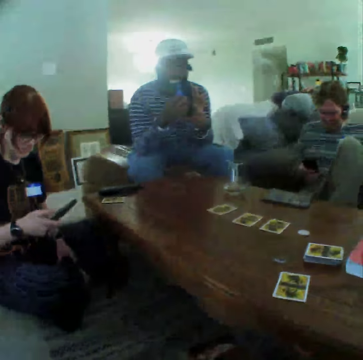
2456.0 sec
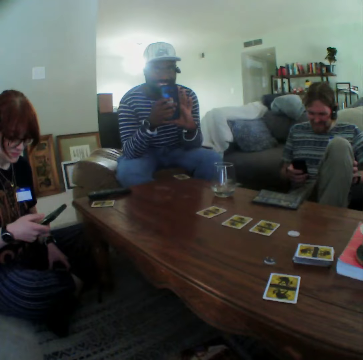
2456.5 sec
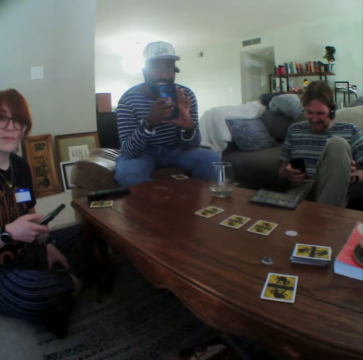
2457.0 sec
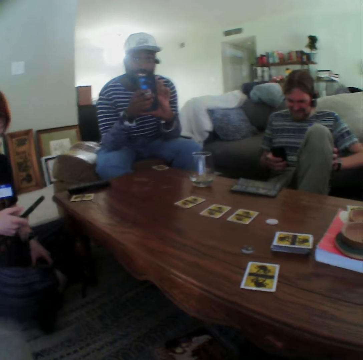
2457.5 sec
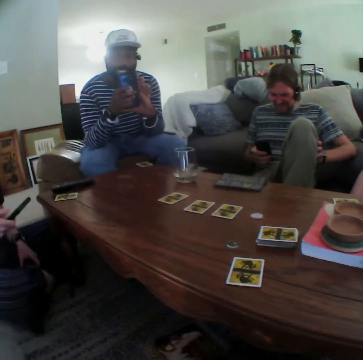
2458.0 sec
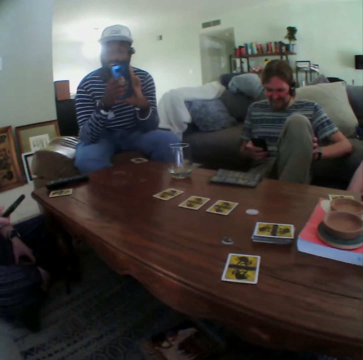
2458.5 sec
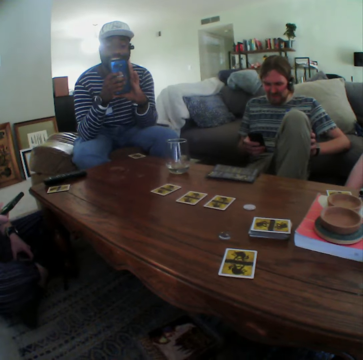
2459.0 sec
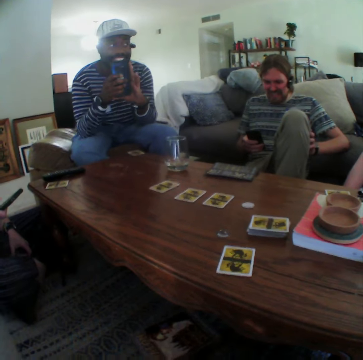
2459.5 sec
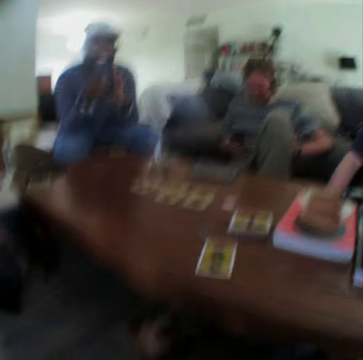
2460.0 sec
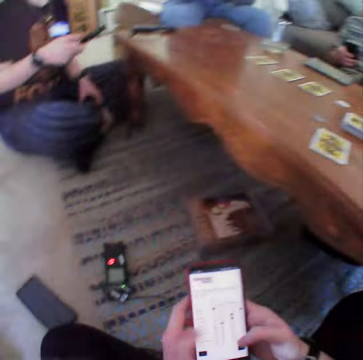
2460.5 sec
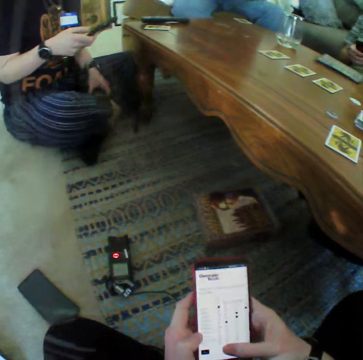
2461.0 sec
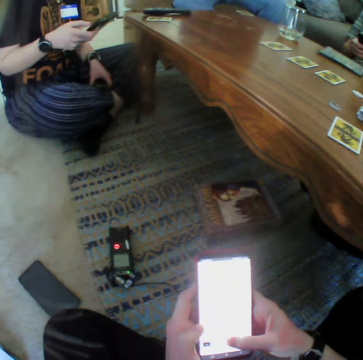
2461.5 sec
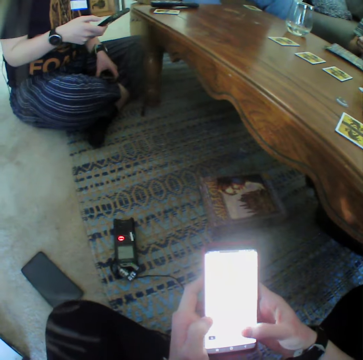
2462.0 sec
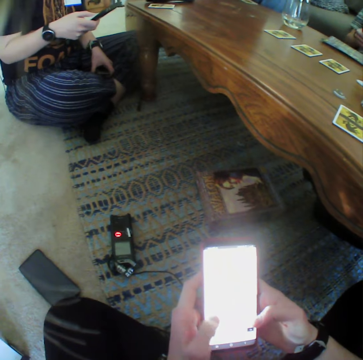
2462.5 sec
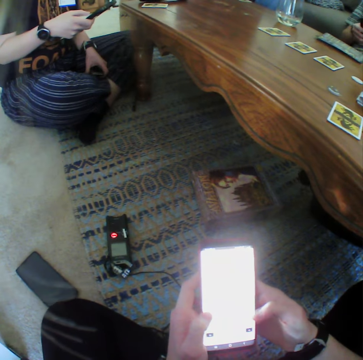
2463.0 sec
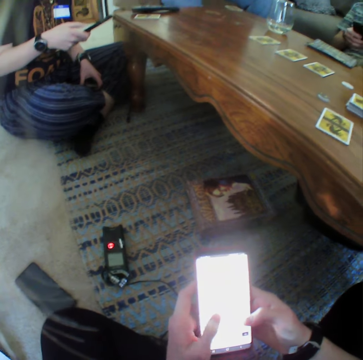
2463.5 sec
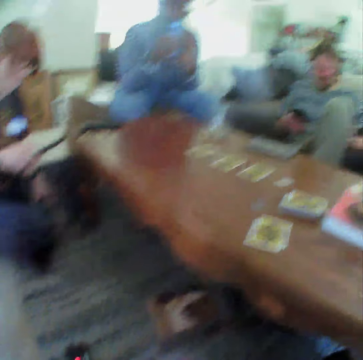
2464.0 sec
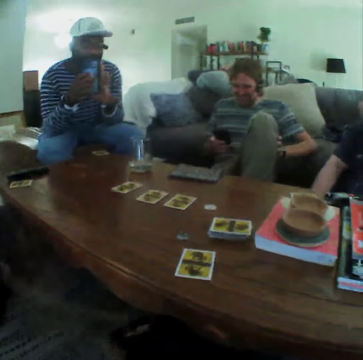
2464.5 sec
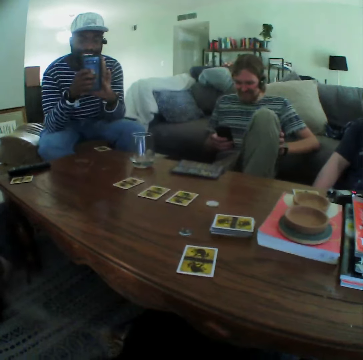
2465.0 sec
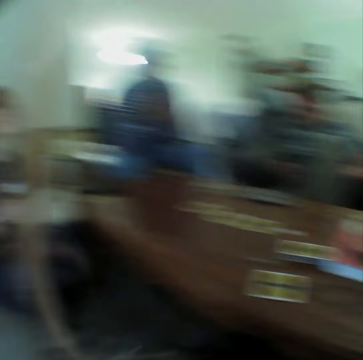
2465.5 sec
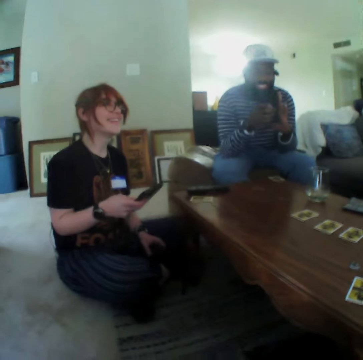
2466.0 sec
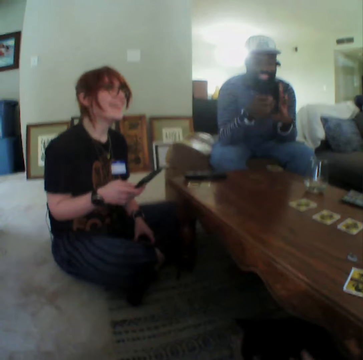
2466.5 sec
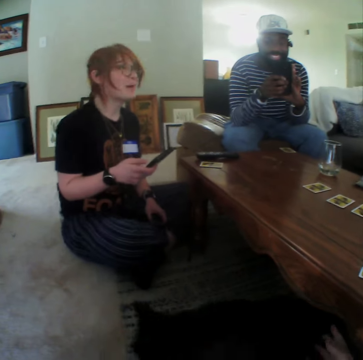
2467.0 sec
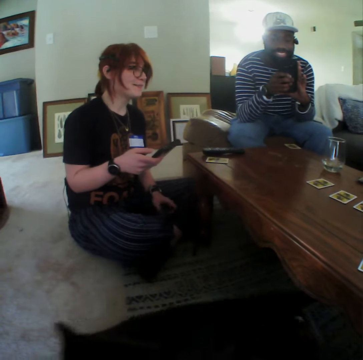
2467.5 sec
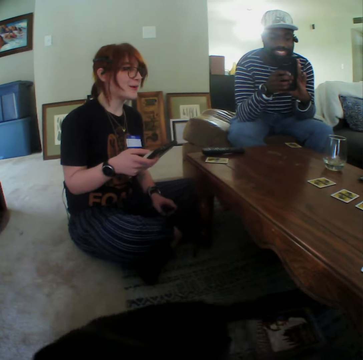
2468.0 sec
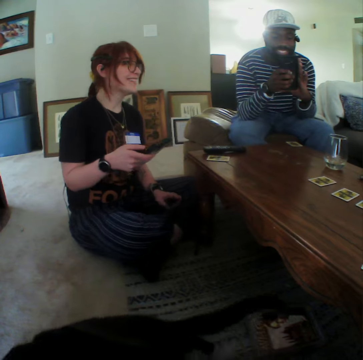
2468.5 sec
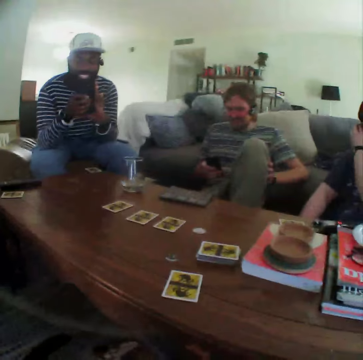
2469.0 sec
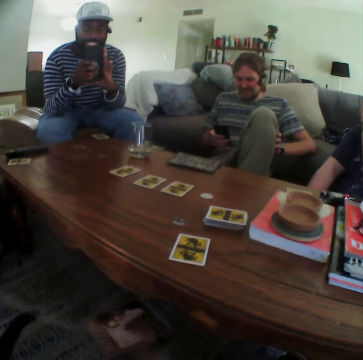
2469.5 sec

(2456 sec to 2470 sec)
A person moves the phone to the mouth. Another person talks to the colleague.

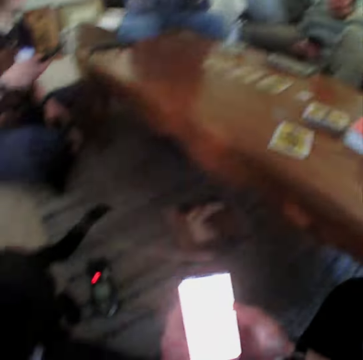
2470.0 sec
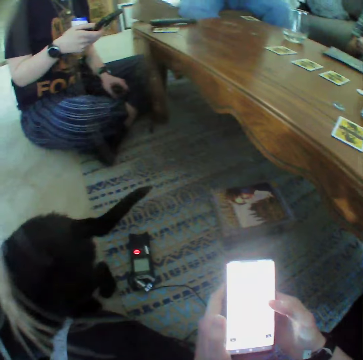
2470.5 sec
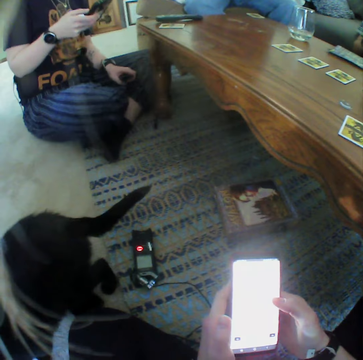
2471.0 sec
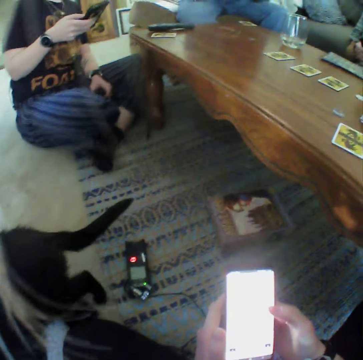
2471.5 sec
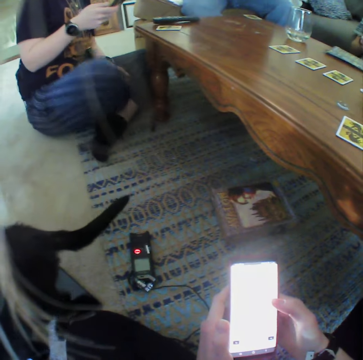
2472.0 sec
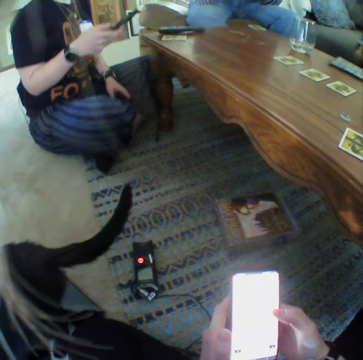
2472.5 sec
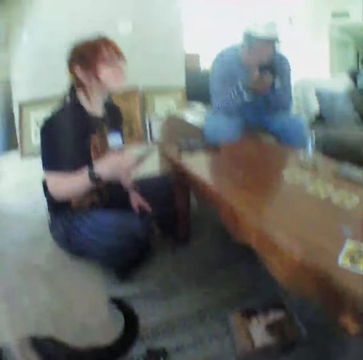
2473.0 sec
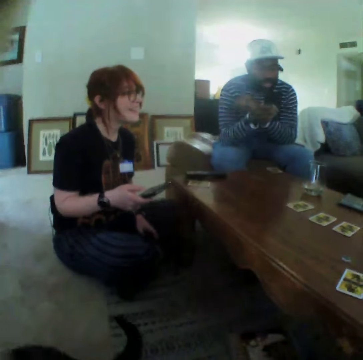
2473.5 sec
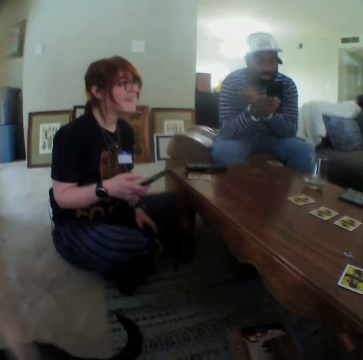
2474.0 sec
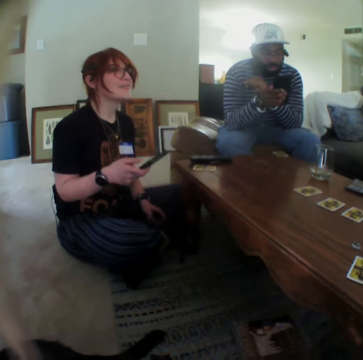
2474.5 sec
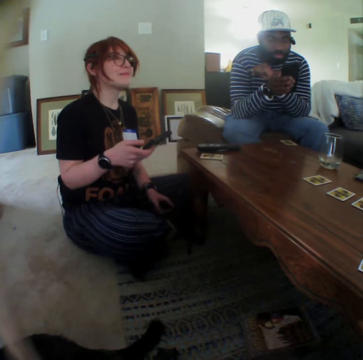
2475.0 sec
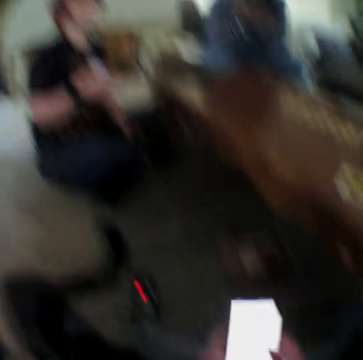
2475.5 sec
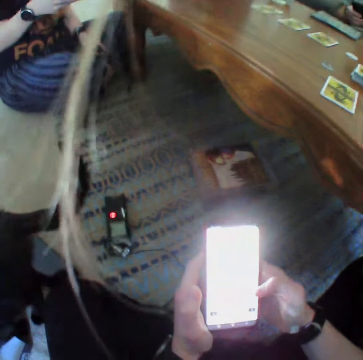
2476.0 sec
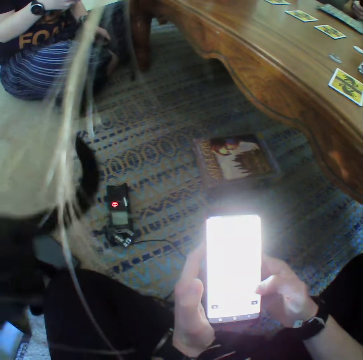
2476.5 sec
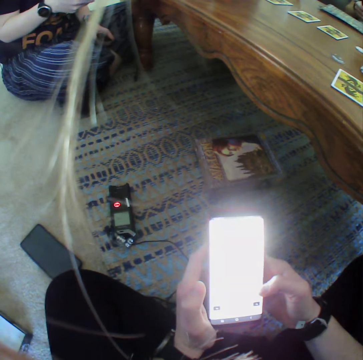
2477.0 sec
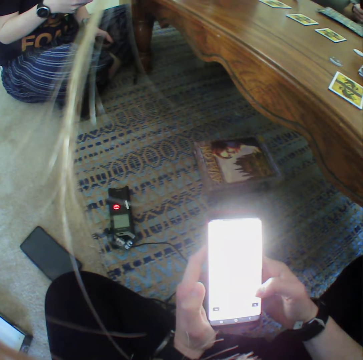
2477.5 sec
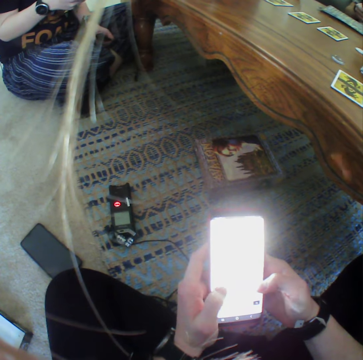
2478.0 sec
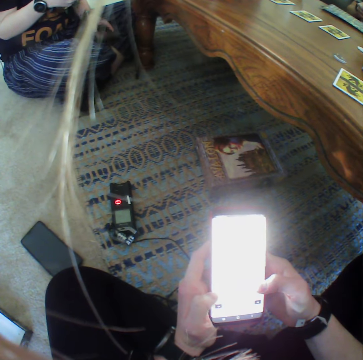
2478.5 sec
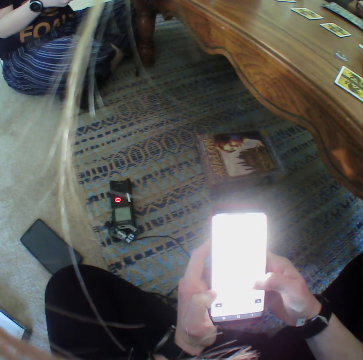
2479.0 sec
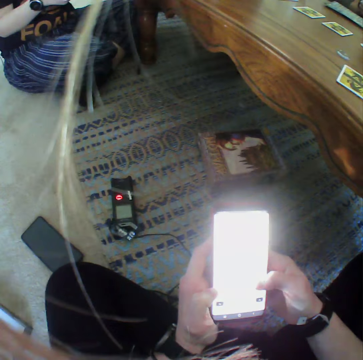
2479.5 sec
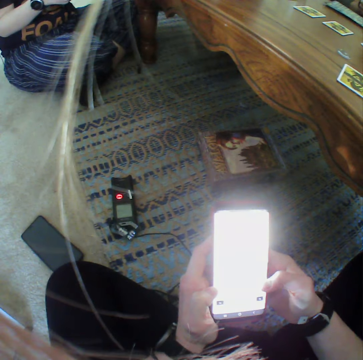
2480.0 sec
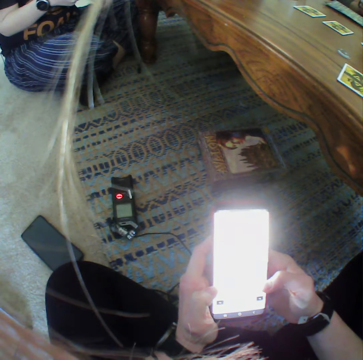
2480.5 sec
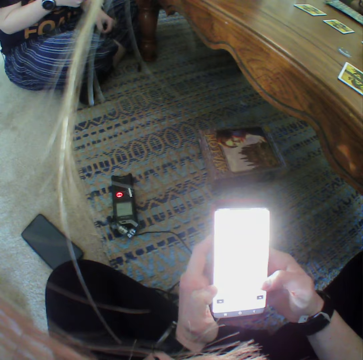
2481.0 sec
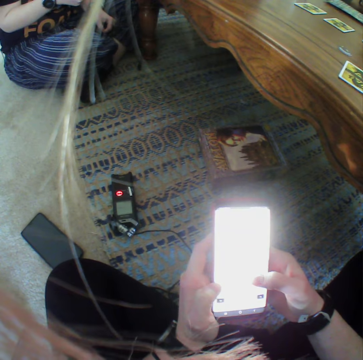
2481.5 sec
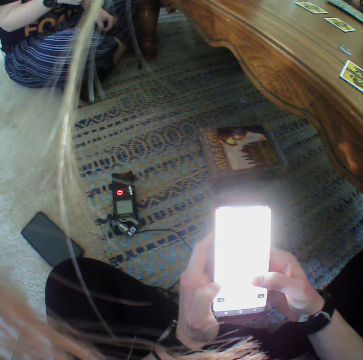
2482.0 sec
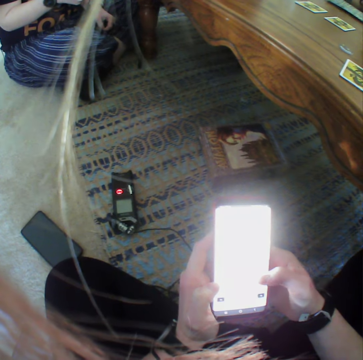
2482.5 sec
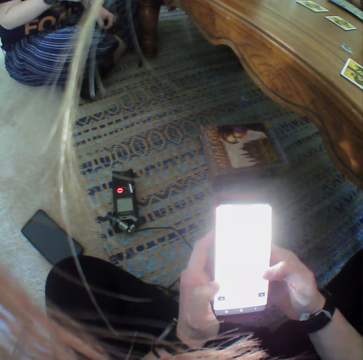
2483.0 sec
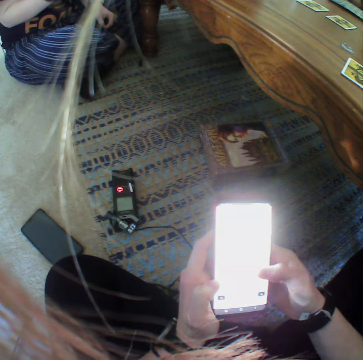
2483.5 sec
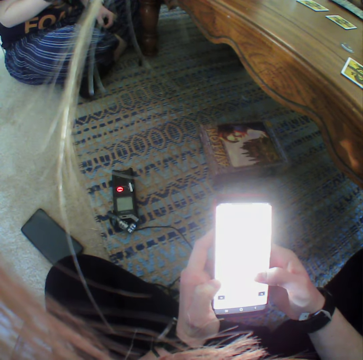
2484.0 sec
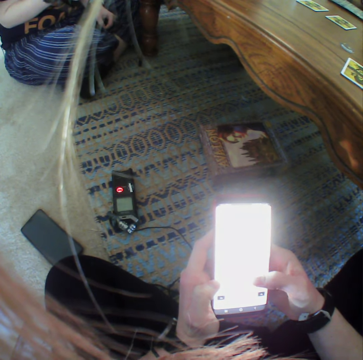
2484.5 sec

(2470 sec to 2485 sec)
A person moves the leg. The person moves the hand down.

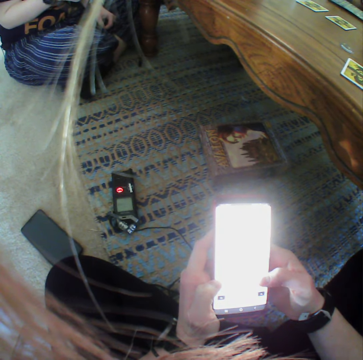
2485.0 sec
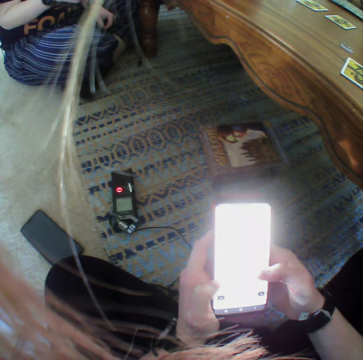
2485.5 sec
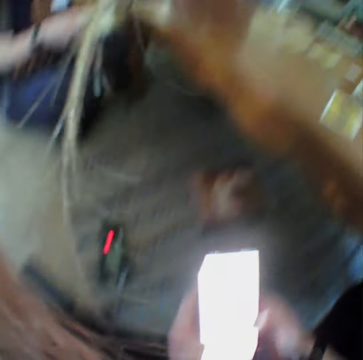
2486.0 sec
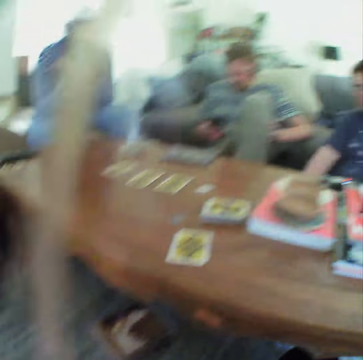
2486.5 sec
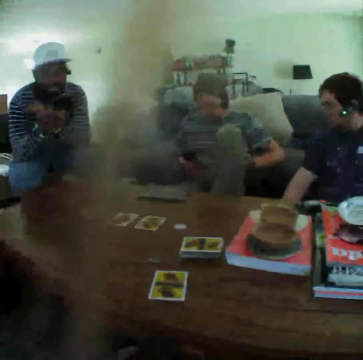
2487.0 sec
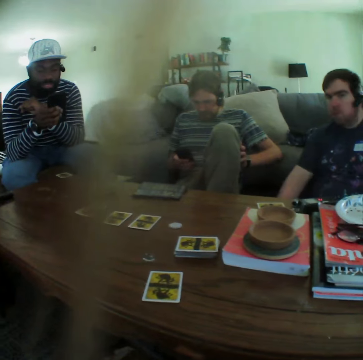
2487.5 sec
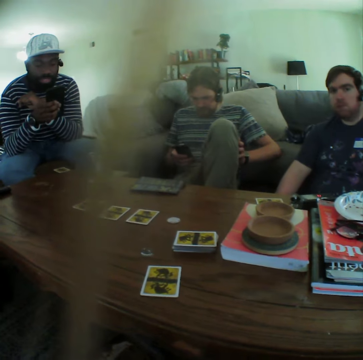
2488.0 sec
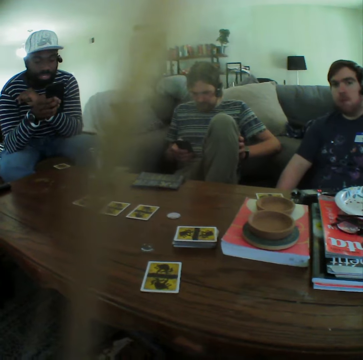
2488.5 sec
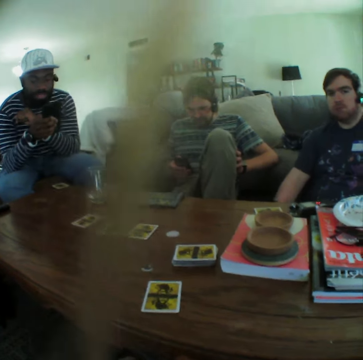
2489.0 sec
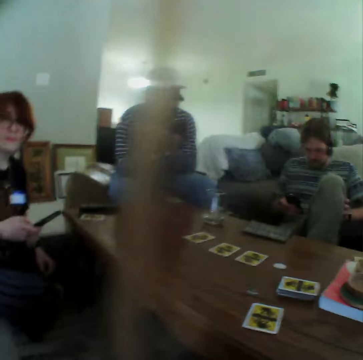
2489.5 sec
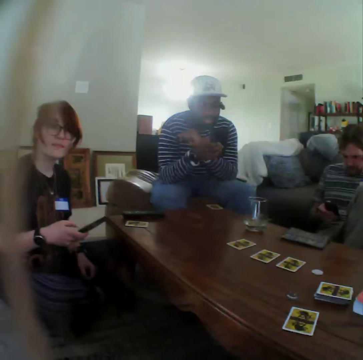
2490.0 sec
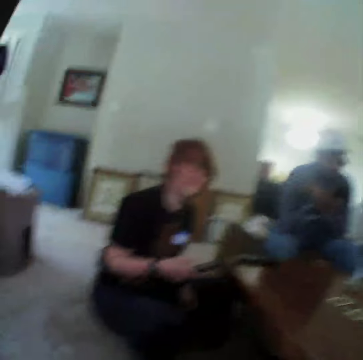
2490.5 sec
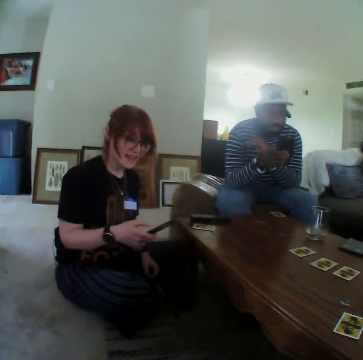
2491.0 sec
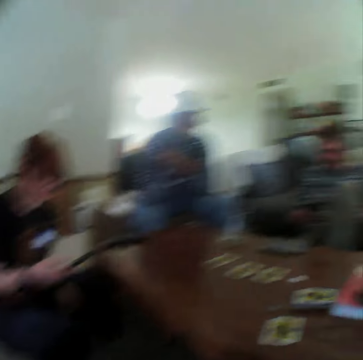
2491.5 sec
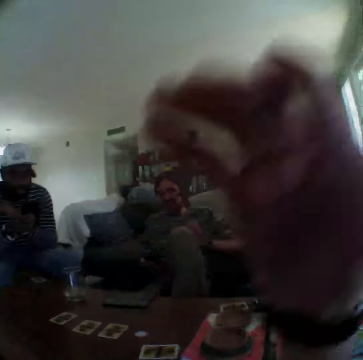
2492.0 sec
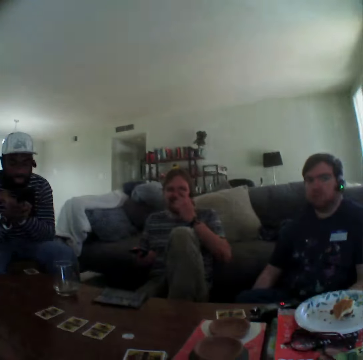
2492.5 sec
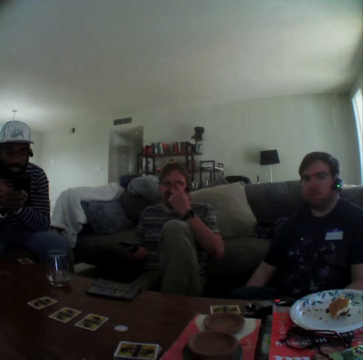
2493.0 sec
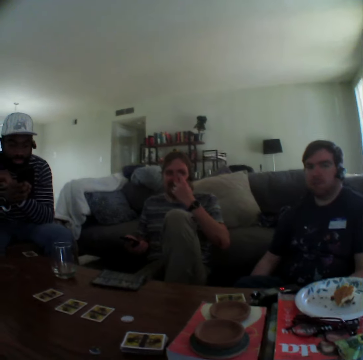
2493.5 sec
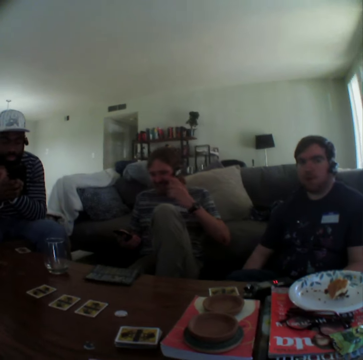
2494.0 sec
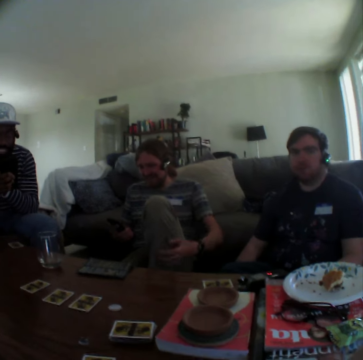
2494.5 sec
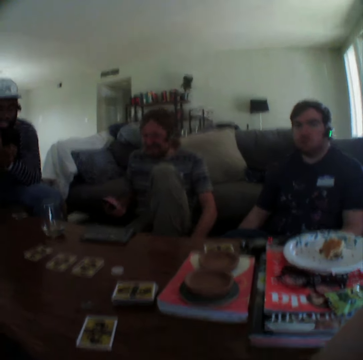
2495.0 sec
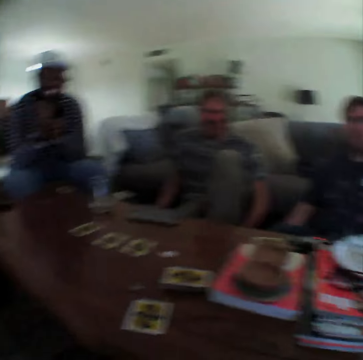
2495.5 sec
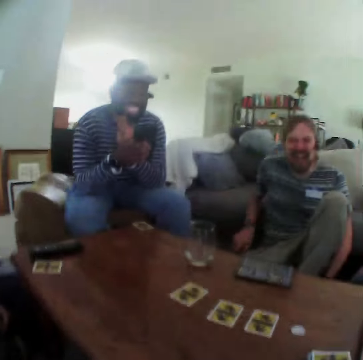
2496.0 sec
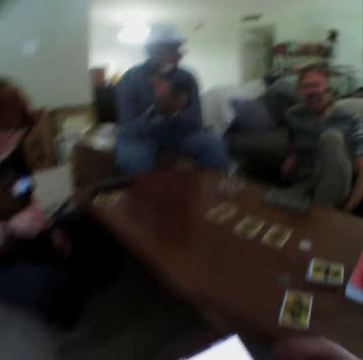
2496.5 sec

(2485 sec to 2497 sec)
A person stares at the camera wearer. Another person nods the head. The camera wearer moves the hand to the ear. A third person moves the hand to the leg. The third person puts the phone down.
